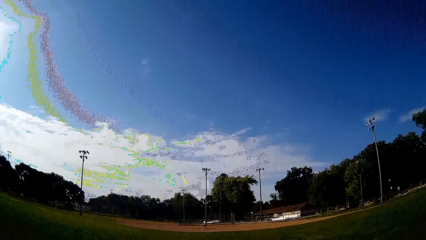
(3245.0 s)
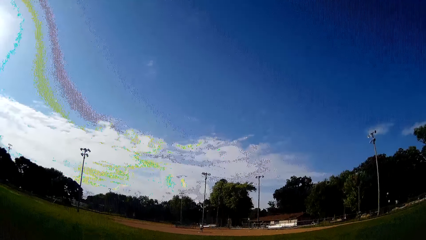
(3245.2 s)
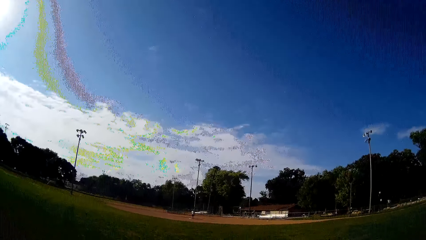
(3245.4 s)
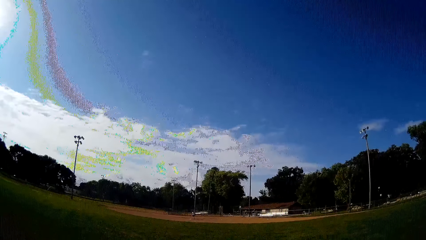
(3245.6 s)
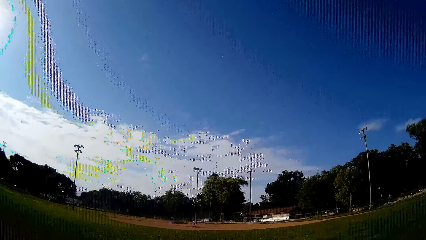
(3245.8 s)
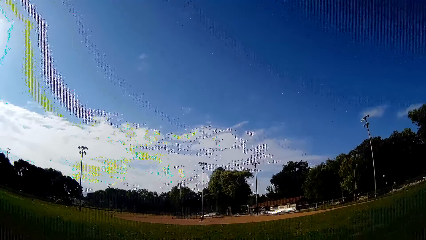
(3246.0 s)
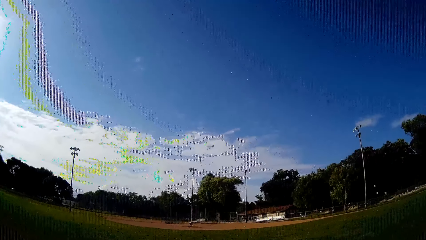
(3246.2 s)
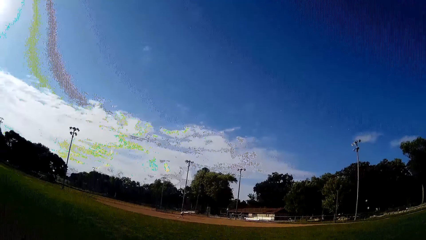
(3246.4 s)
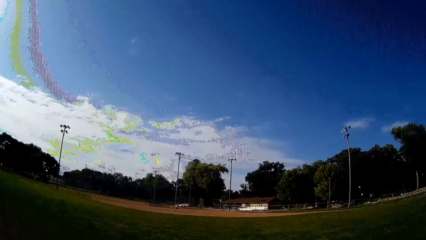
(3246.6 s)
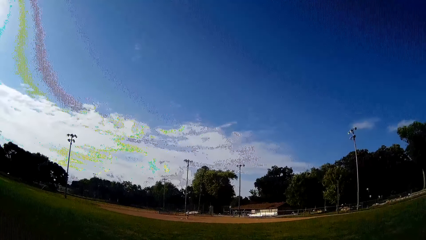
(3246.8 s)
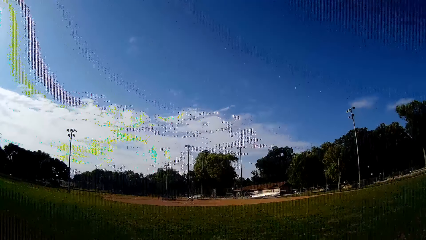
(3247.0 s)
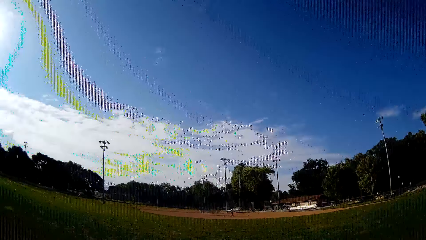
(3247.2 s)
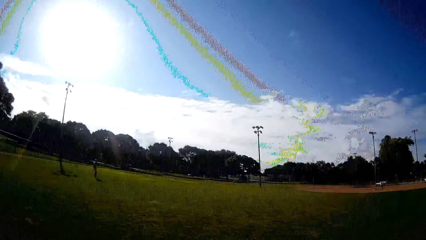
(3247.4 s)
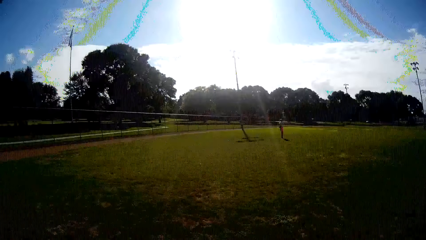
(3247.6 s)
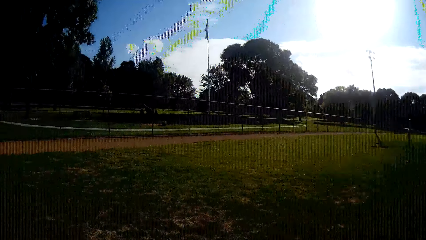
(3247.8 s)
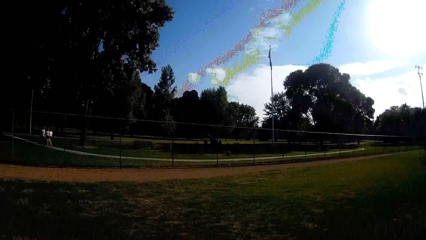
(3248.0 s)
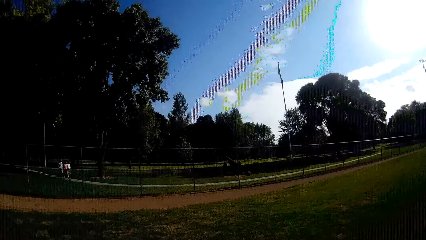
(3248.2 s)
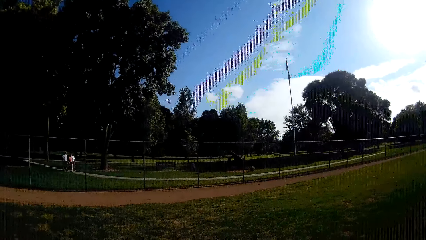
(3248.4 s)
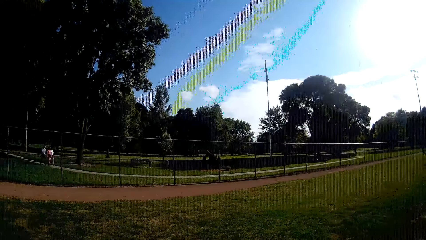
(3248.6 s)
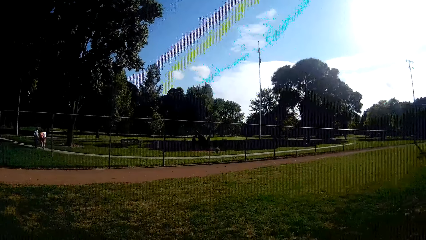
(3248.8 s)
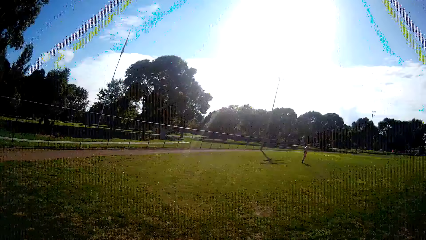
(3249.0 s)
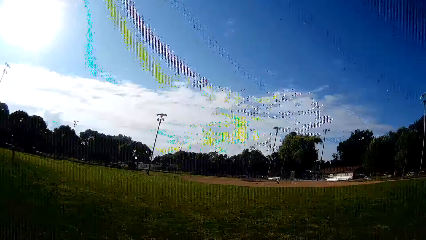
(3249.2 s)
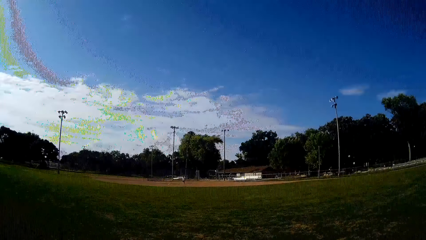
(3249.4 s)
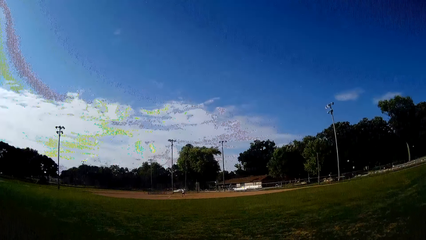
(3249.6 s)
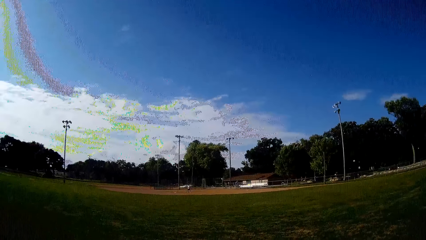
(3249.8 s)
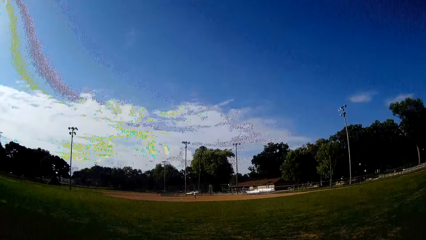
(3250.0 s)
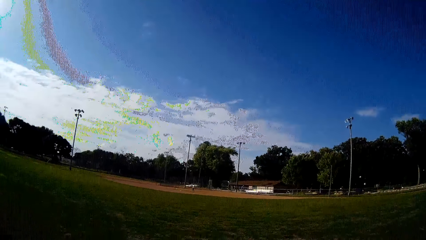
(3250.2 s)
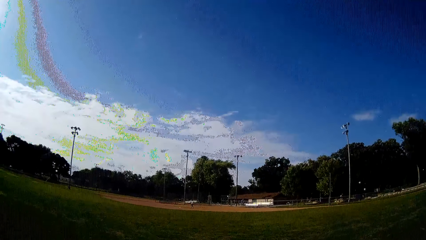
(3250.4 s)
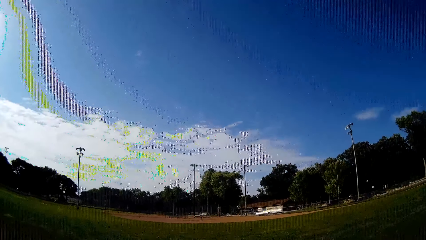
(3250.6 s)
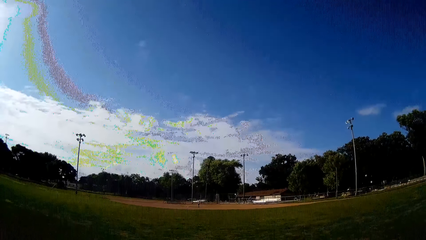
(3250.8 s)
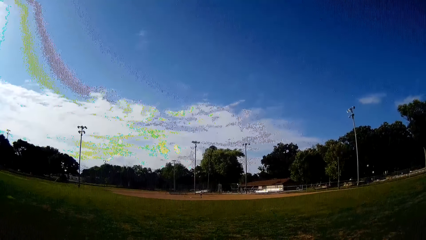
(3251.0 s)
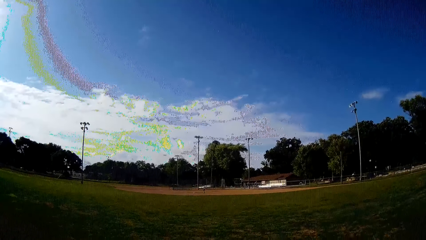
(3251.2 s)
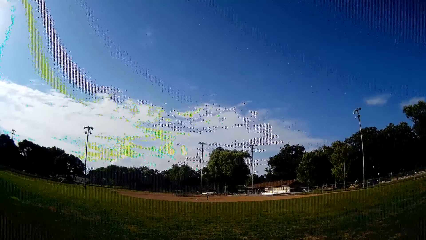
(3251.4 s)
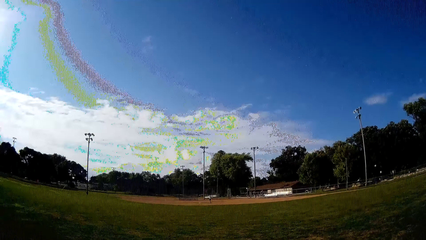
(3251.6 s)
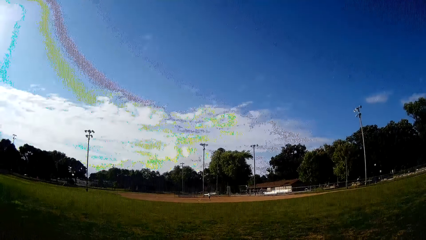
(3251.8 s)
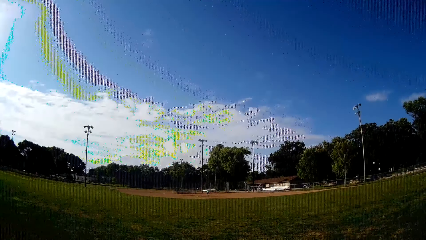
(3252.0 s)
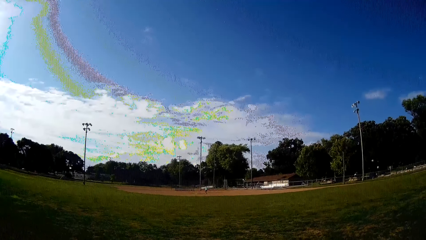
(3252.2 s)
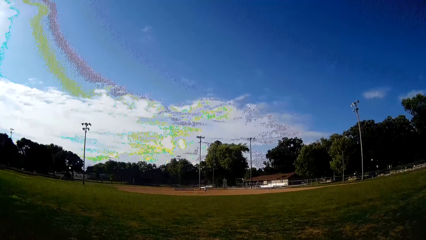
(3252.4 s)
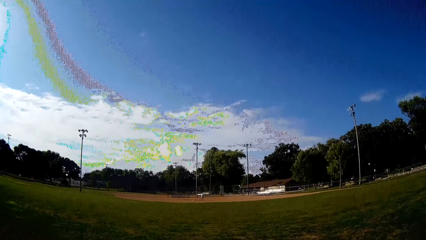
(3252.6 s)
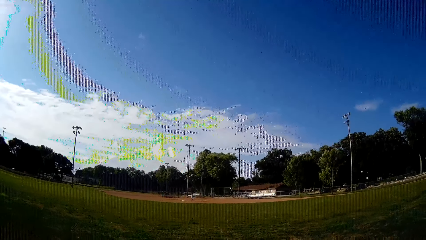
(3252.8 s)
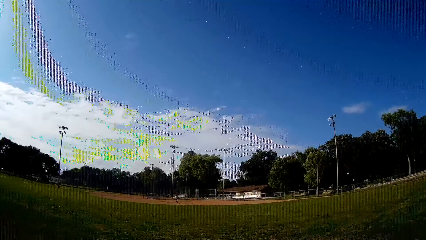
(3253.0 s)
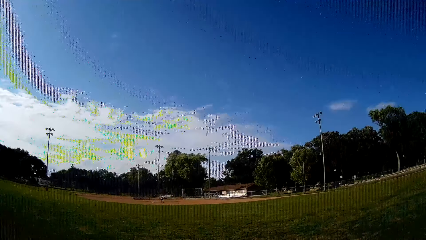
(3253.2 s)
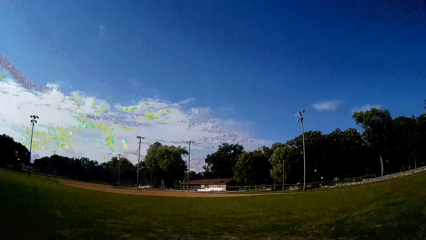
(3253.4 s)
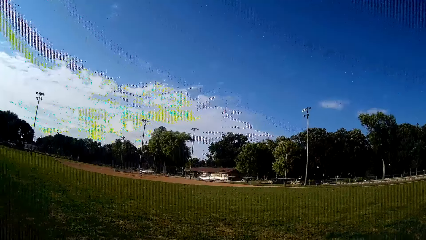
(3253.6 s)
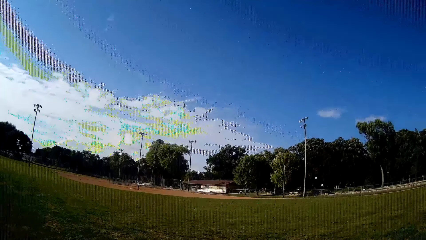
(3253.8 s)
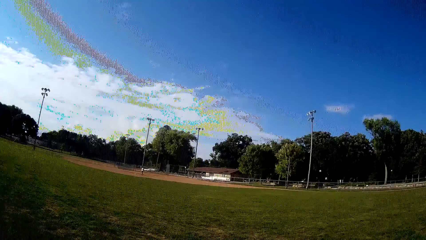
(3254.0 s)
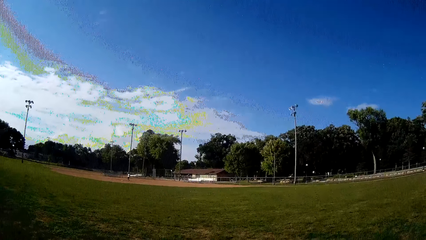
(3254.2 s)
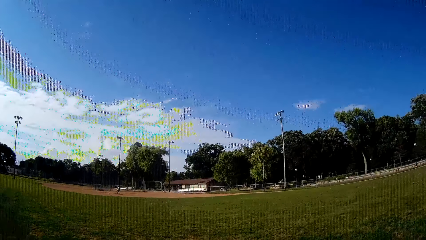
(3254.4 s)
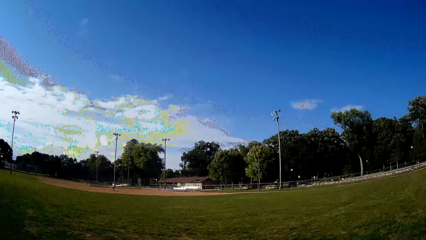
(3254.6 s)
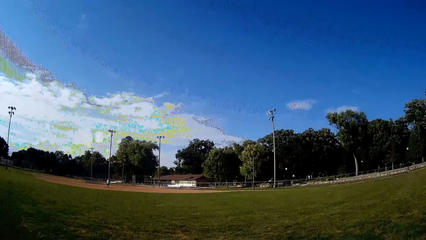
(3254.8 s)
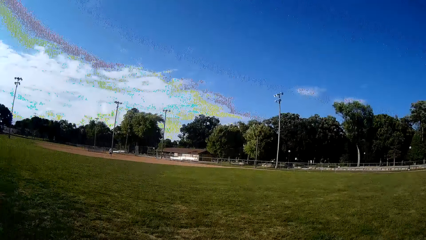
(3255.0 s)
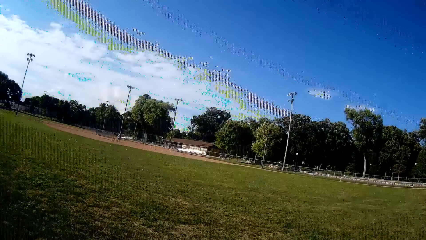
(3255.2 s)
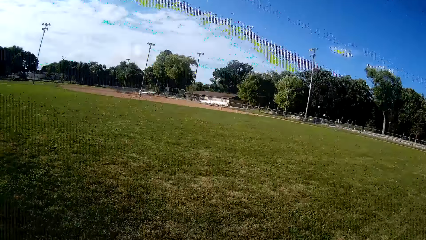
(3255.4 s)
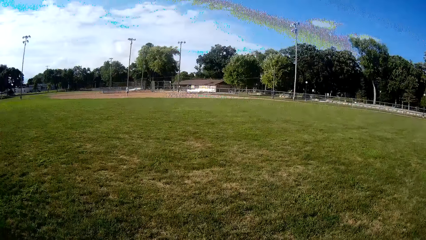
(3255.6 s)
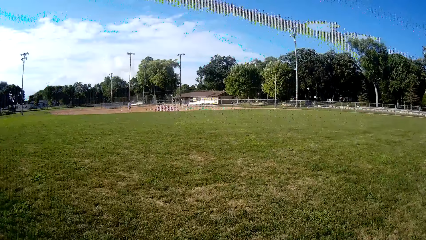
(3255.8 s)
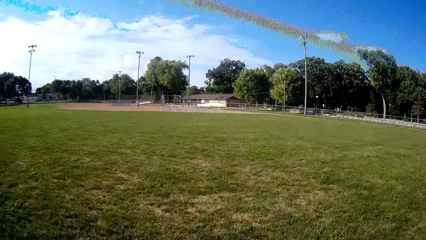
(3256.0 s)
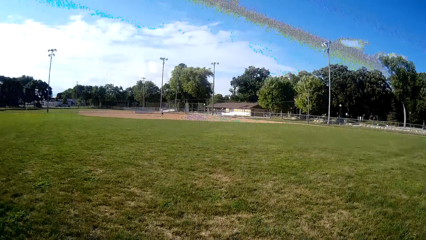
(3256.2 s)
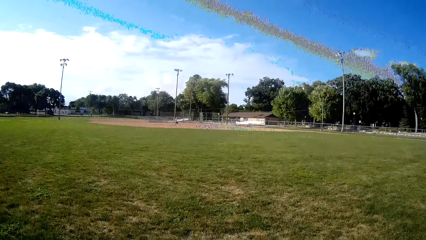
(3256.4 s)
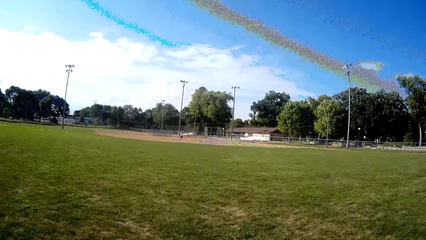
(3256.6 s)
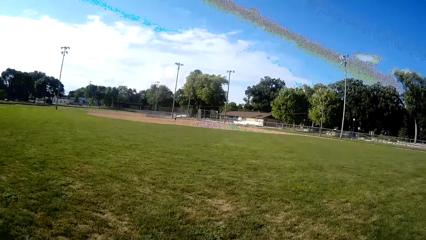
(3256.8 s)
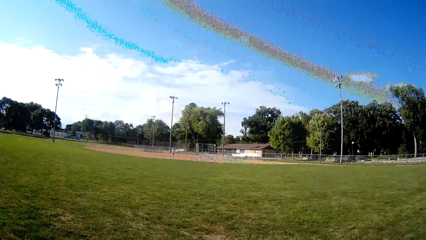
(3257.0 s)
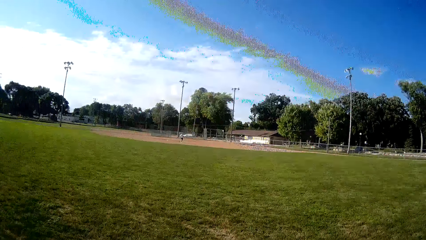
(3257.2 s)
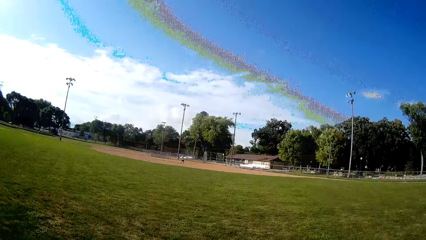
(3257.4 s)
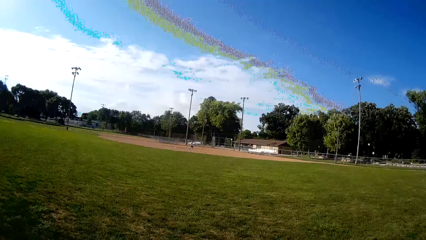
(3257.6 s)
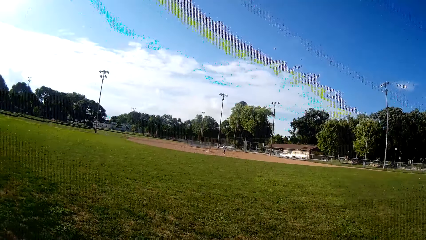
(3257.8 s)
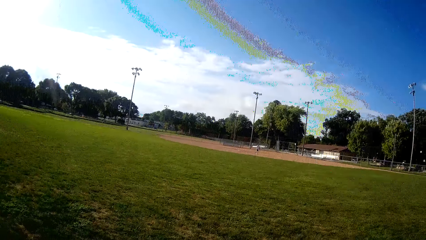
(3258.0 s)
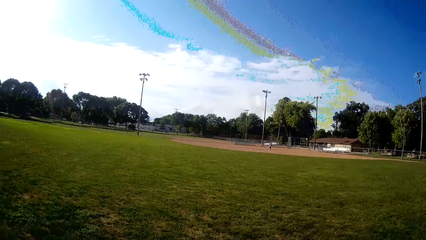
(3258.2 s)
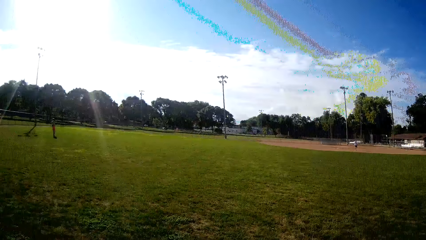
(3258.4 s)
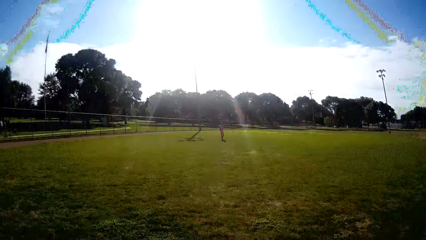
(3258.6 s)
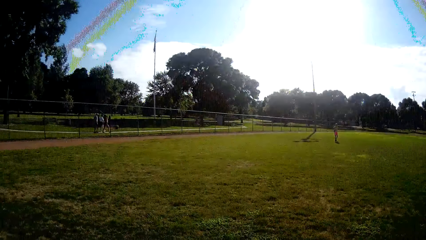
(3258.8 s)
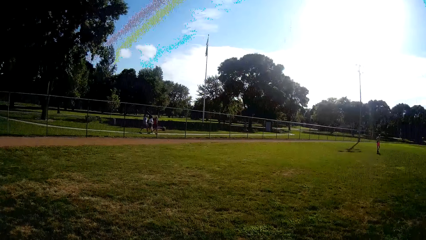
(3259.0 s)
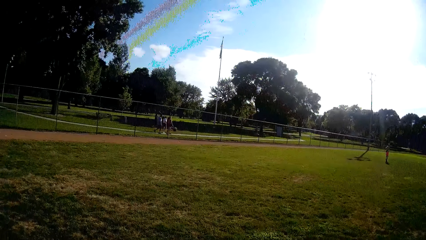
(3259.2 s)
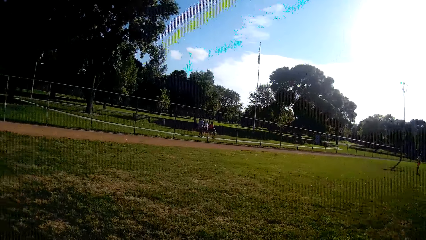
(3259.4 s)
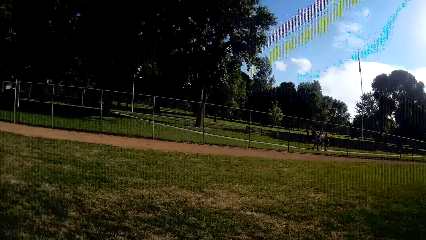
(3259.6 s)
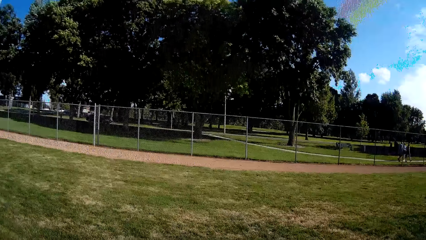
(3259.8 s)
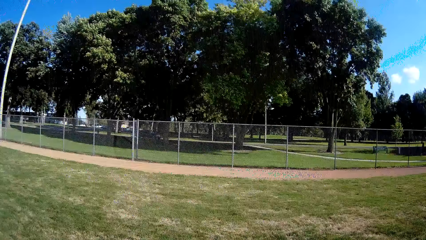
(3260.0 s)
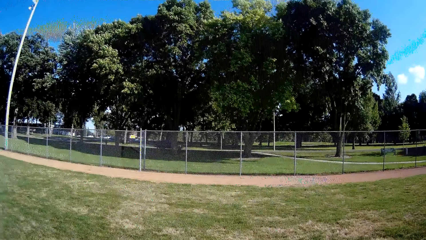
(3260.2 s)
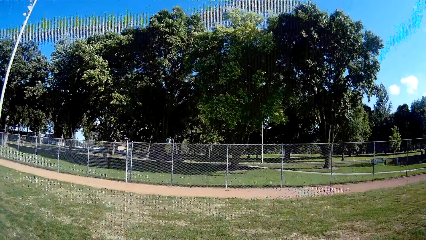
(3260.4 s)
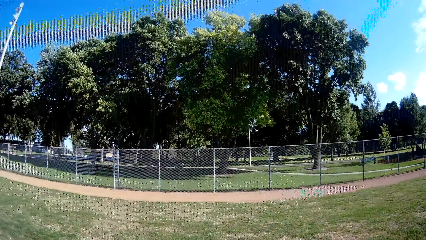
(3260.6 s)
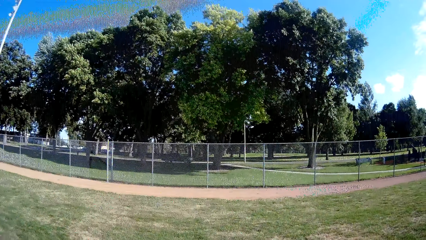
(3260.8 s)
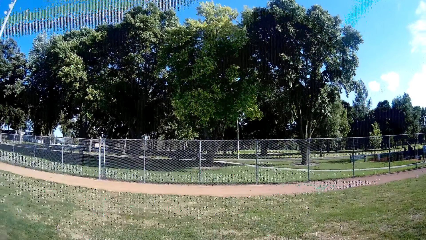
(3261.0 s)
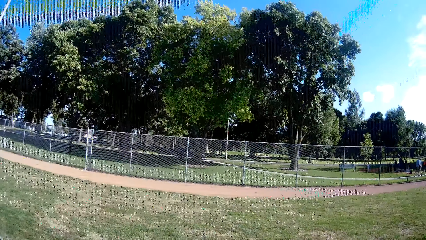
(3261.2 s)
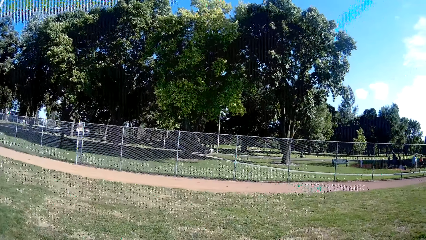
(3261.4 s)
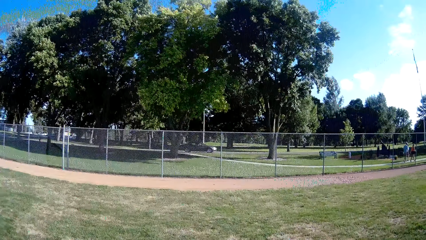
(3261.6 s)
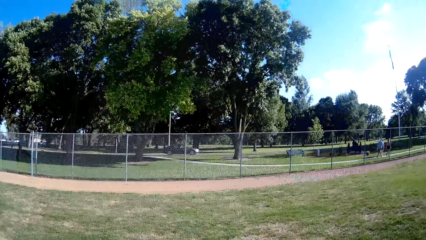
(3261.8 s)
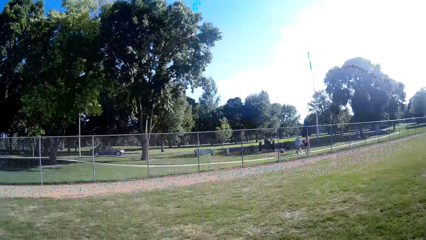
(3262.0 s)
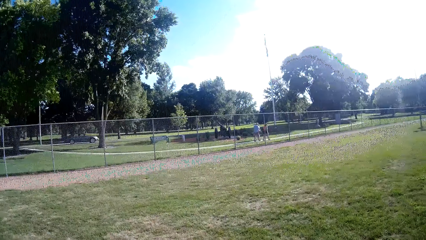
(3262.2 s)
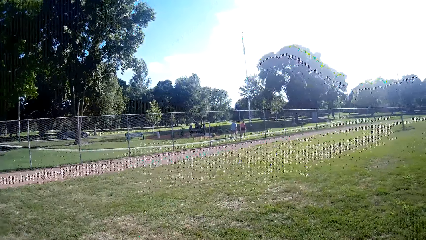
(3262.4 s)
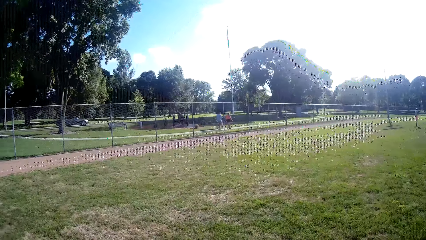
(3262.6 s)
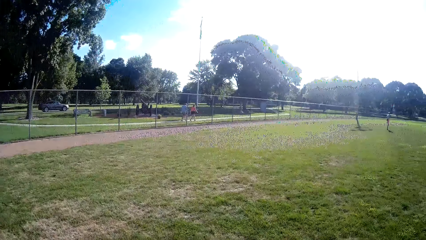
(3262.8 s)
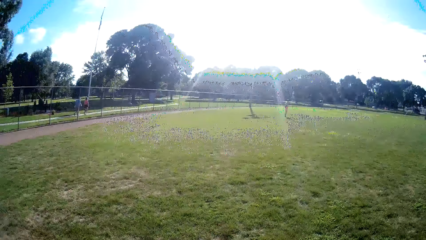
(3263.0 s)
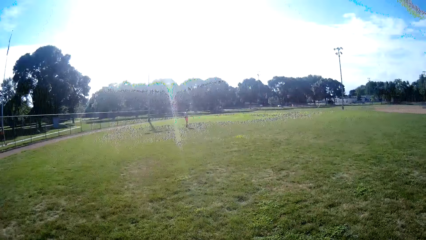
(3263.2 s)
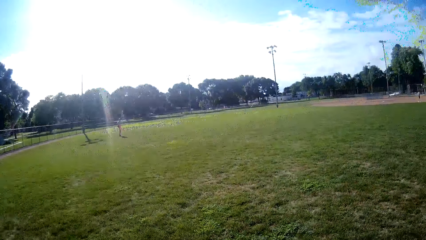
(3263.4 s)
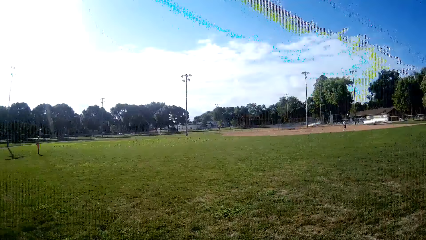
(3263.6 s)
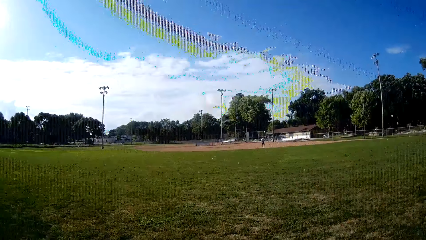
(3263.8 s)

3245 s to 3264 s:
The camera wearer looks around the field. A man picks the ball from the ground. The man plays ball with a bat. The man walks towards the ball. The camera wearer looks around.
